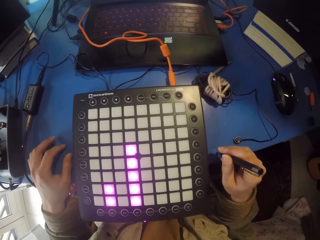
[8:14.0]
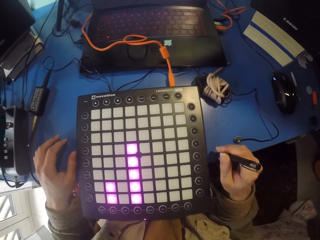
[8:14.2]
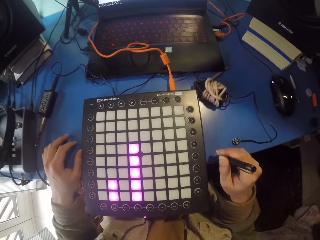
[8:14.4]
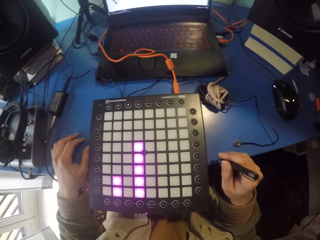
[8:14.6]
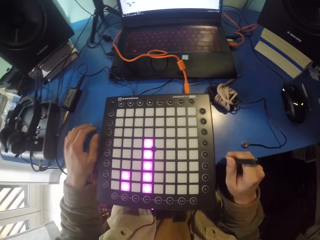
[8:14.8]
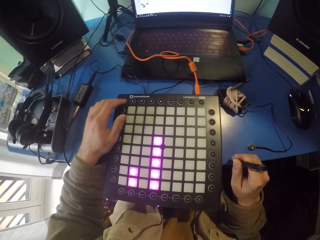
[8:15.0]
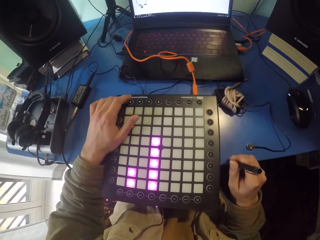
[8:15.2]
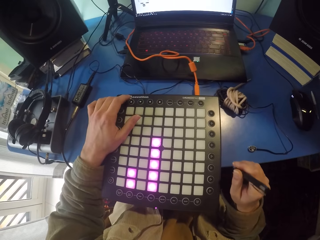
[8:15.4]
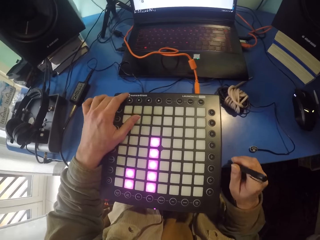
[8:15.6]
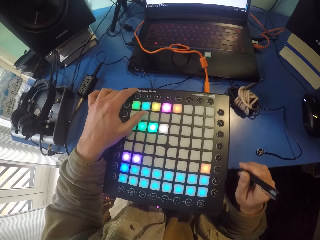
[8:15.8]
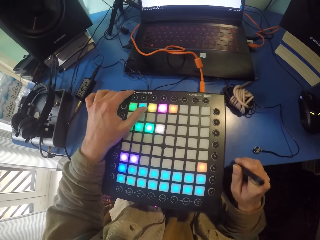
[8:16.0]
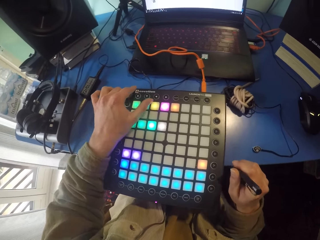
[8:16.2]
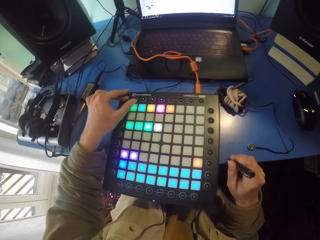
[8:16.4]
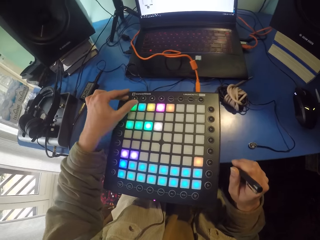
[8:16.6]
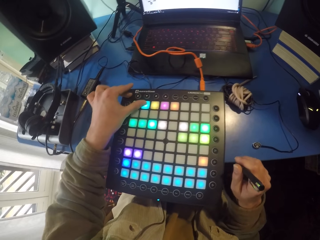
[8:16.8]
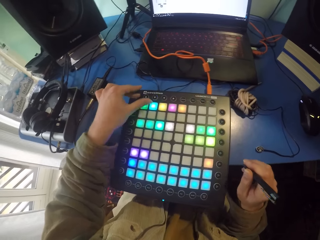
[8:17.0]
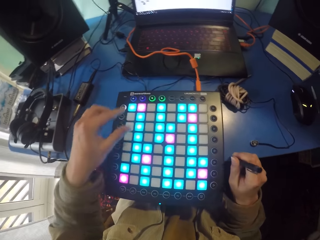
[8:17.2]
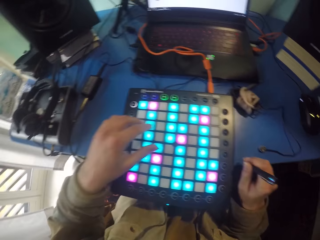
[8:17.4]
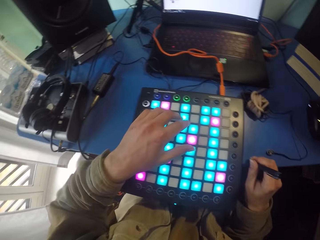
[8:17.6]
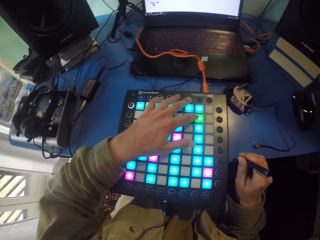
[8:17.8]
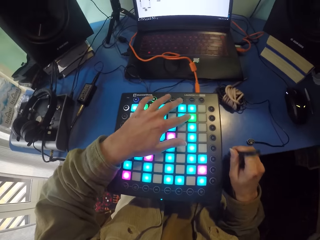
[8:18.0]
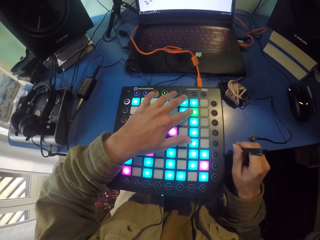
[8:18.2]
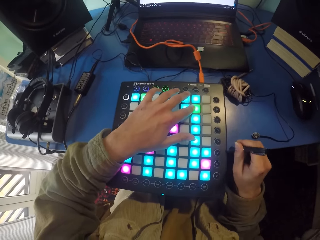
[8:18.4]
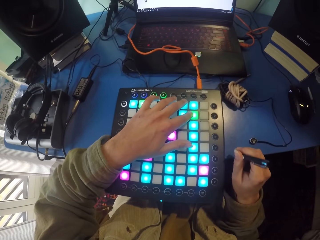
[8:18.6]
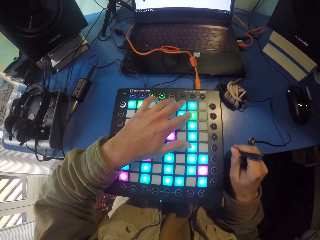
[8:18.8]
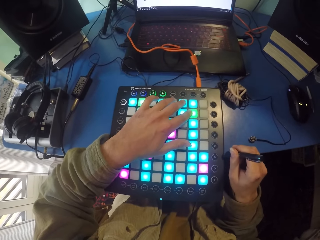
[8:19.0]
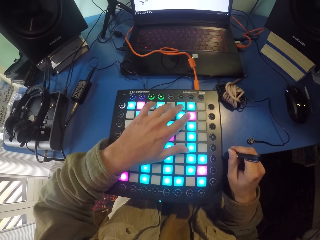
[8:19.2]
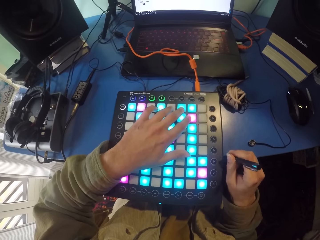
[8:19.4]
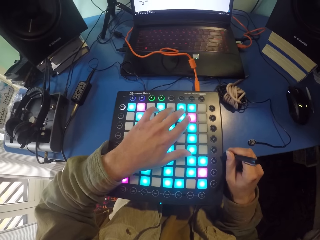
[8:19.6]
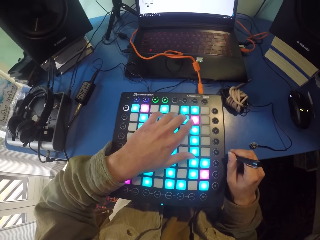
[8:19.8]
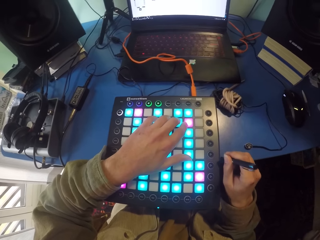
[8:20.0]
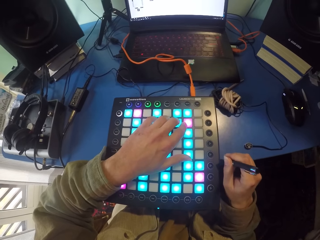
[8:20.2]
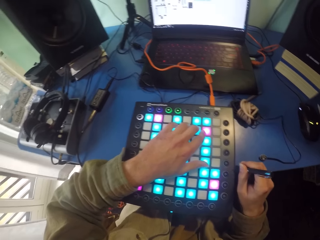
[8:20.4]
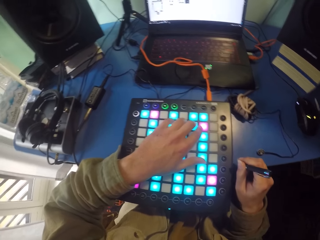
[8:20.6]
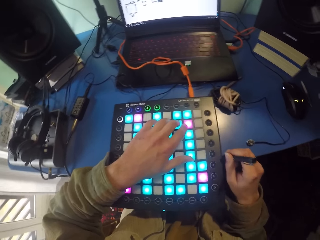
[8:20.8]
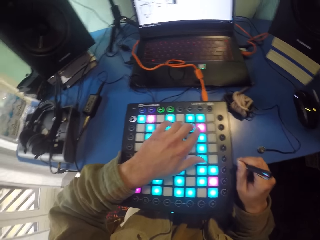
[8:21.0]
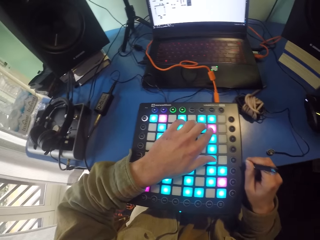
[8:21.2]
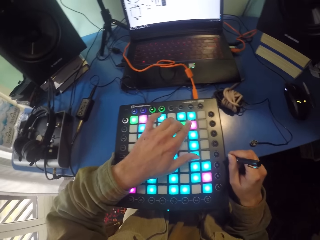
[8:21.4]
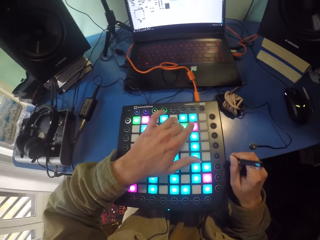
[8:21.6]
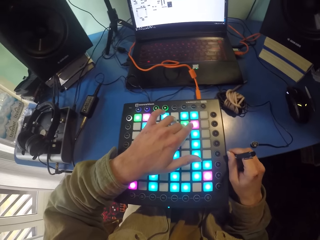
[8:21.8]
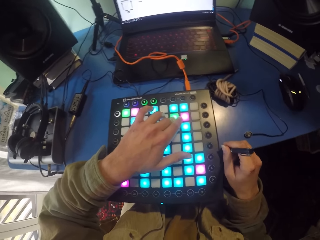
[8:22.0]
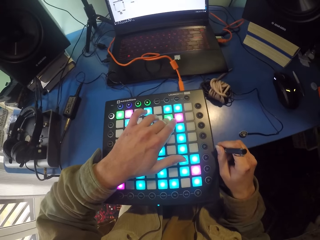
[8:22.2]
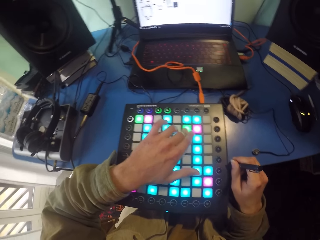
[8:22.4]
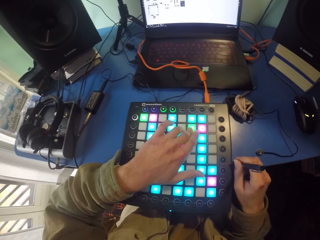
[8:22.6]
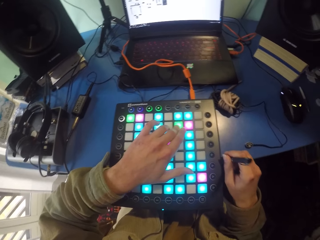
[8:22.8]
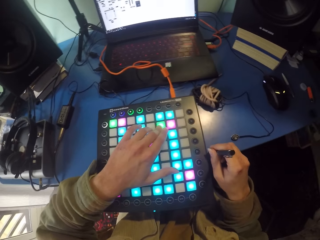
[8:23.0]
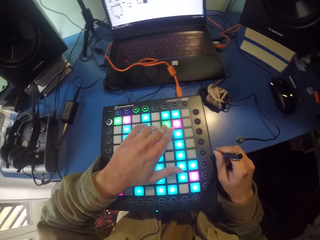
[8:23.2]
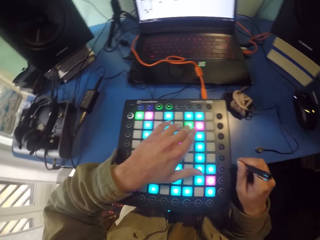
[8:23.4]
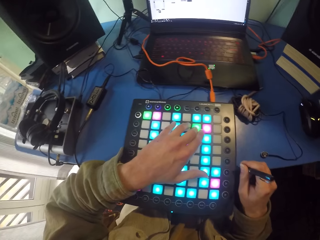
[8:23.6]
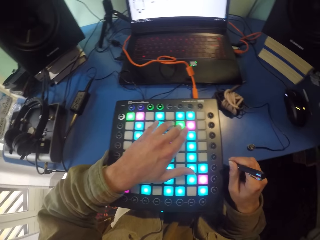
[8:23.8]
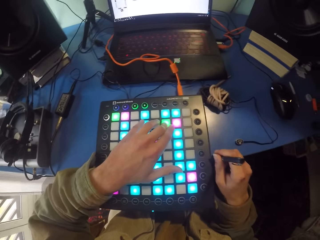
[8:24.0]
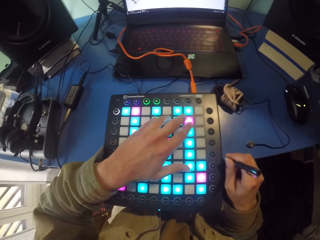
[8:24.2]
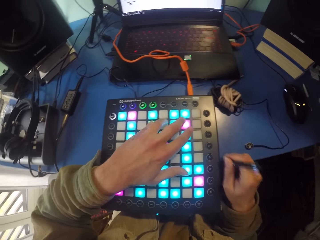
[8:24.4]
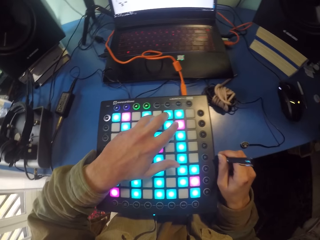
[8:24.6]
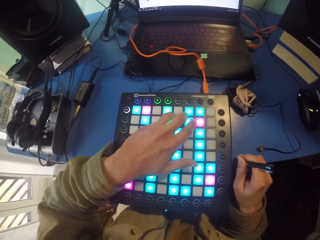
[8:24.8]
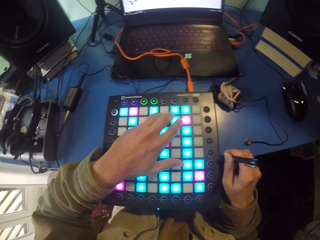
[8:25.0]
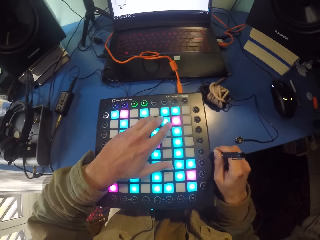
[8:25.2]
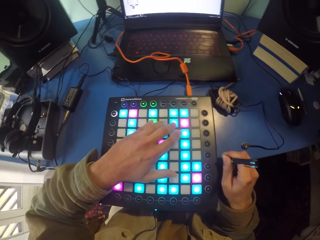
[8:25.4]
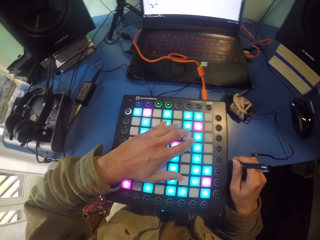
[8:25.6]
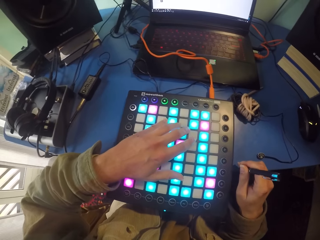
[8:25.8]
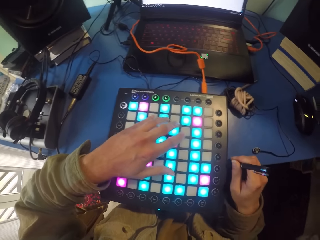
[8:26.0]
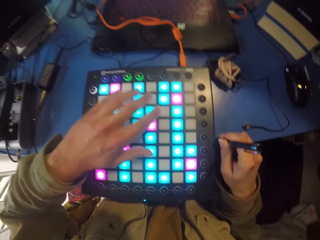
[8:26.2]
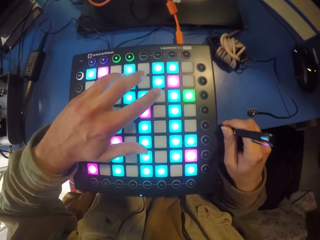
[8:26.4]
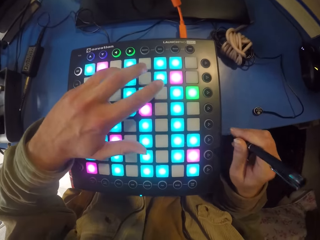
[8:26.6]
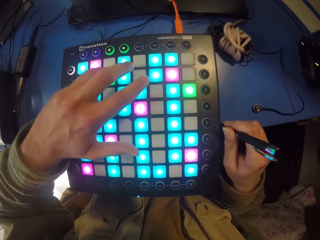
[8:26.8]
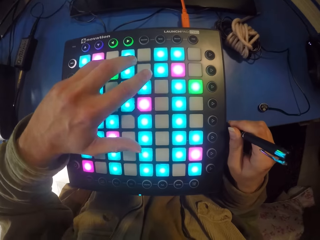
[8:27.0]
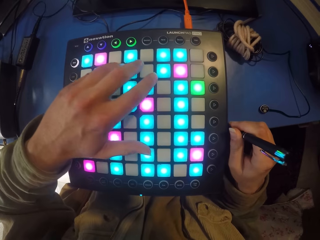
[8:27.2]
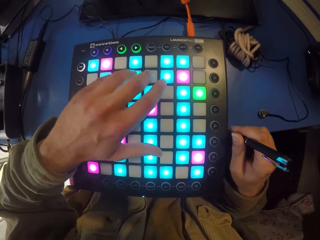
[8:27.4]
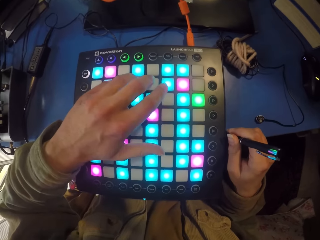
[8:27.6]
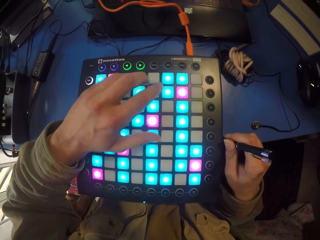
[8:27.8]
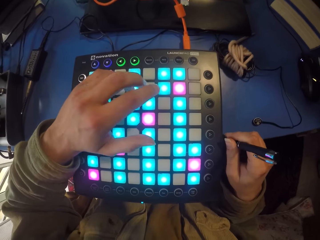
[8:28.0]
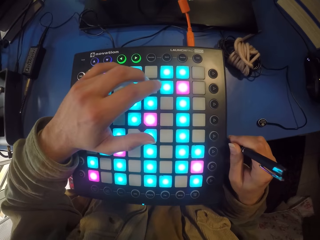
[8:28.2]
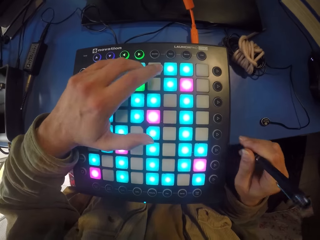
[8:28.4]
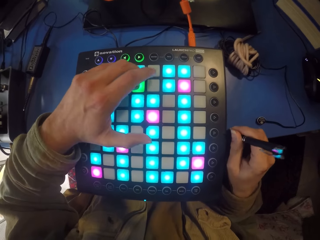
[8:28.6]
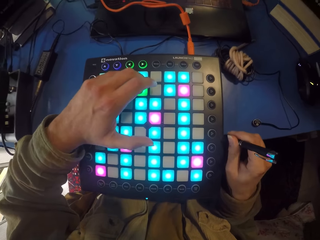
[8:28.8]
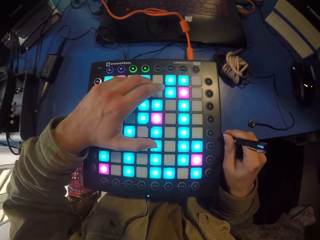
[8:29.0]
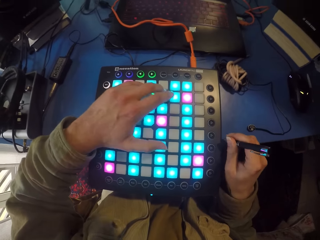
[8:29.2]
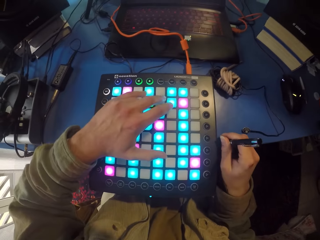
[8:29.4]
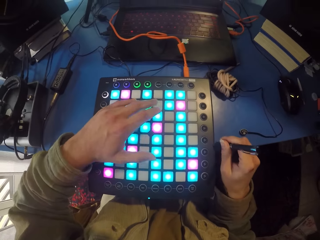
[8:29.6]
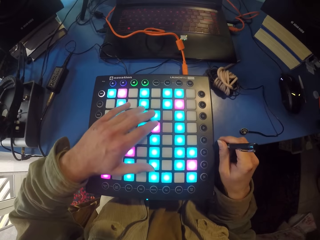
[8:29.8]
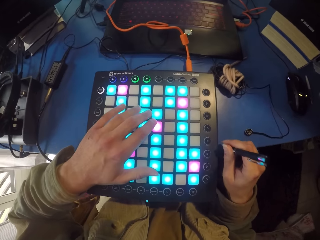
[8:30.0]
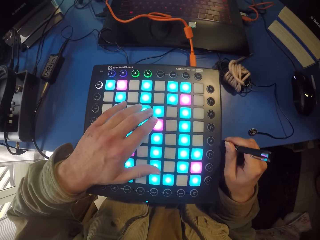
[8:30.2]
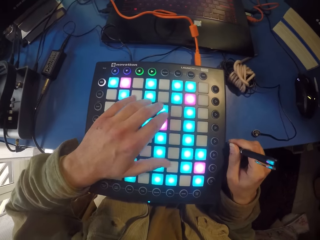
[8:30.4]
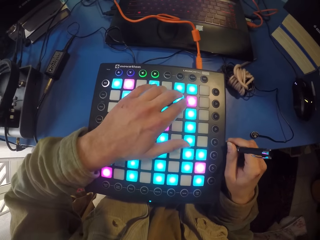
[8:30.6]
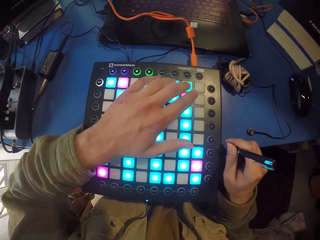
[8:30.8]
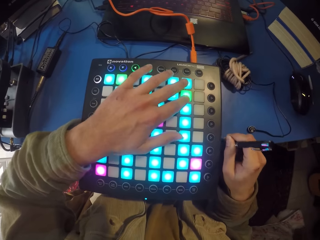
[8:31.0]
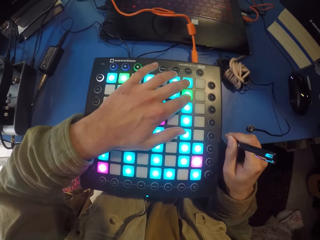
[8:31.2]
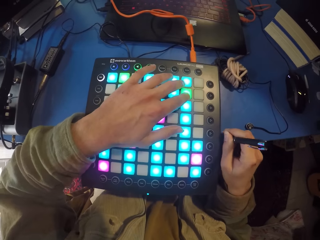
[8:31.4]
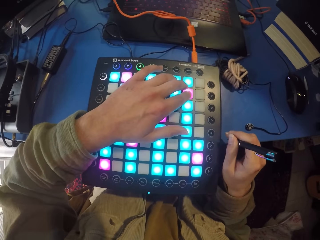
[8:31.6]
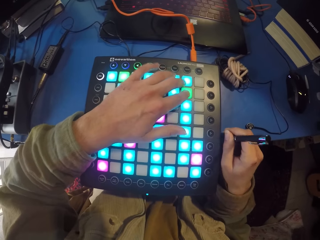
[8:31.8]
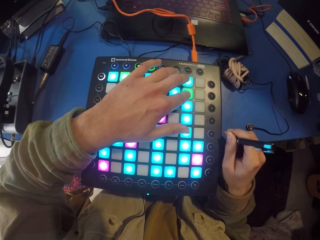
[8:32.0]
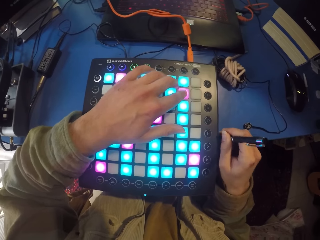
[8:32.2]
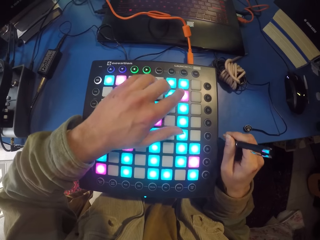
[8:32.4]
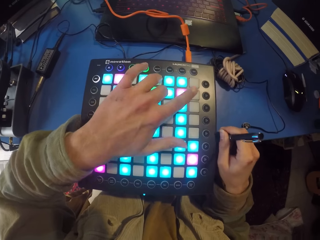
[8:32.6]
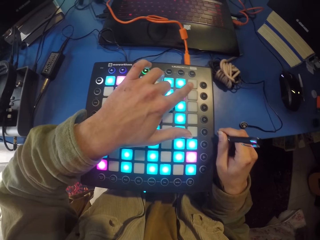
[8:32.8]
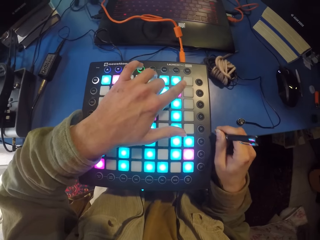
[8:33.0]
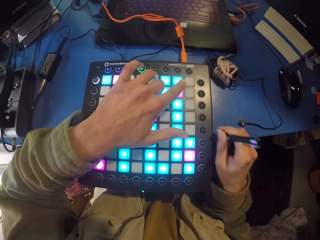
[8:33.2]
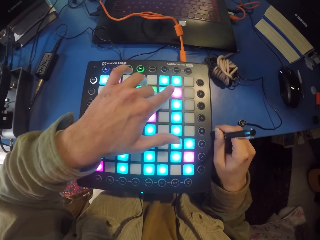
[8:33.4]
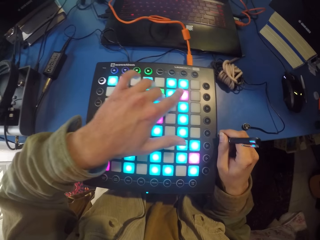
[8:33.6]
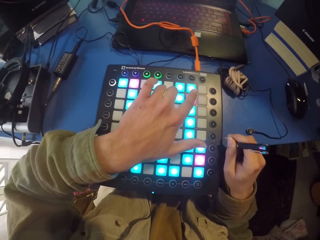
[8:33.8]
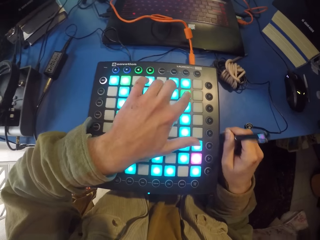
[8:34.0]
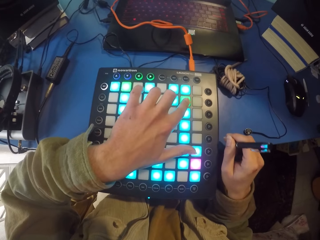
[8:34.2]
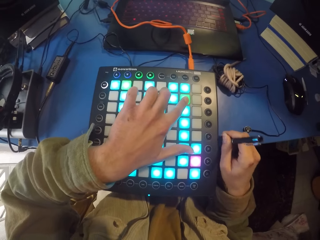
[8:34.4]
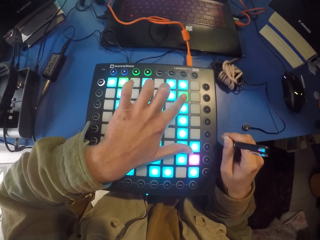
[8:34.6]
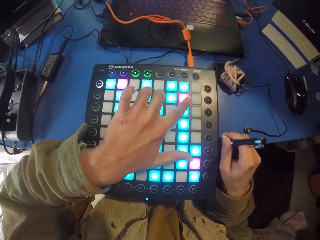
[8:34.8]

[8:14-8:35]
The camera wearer taps with the hand. They touch the launchpad with the left hand. They tap with a pen. They press the piano. They tap with the hand. They press the piano. They press while tapping.
